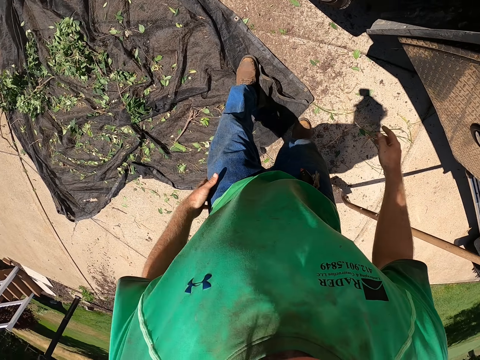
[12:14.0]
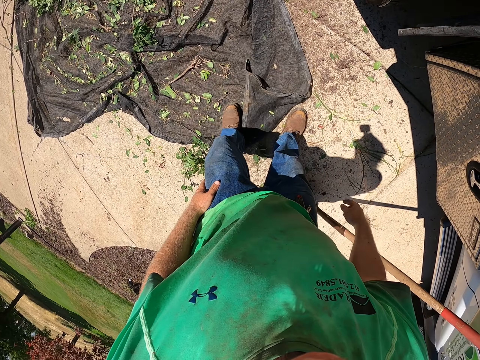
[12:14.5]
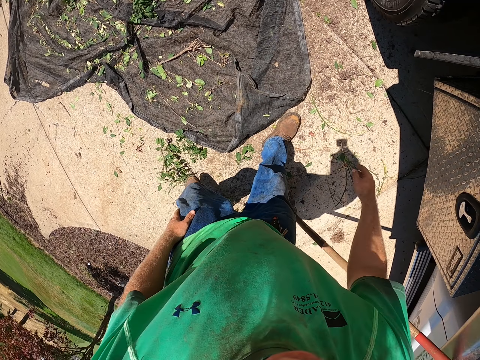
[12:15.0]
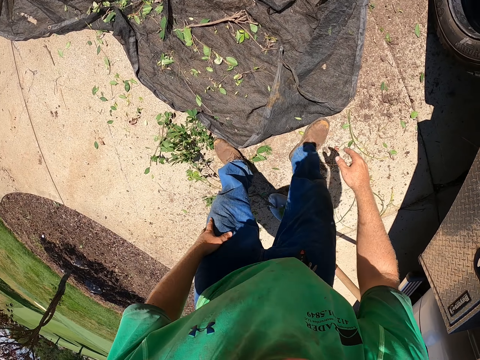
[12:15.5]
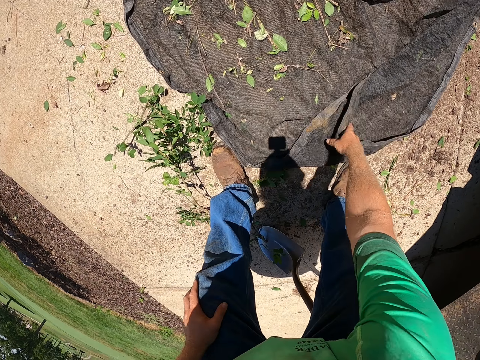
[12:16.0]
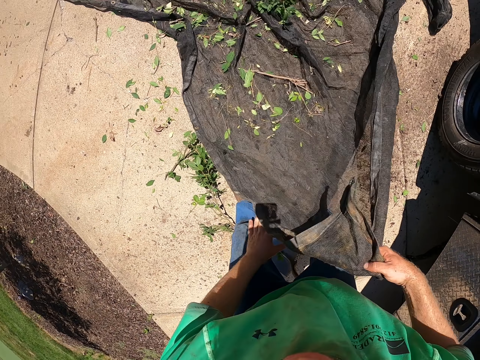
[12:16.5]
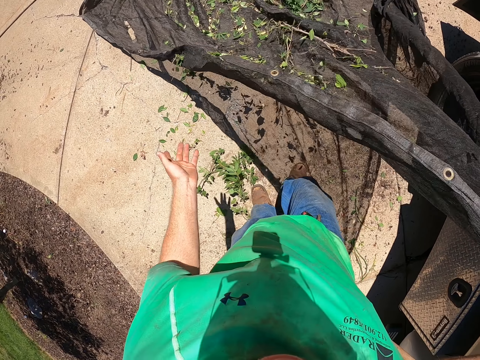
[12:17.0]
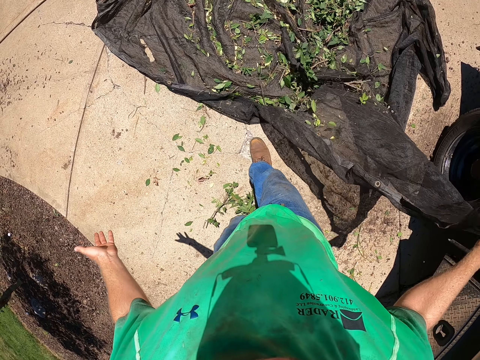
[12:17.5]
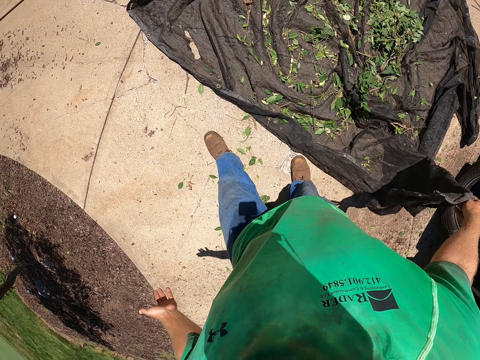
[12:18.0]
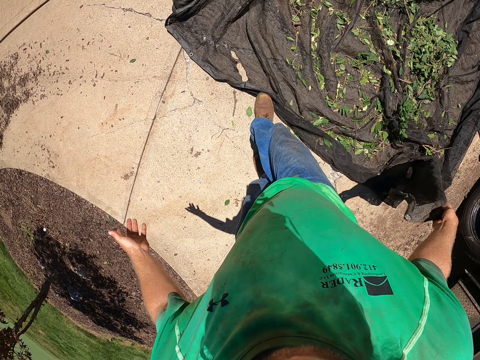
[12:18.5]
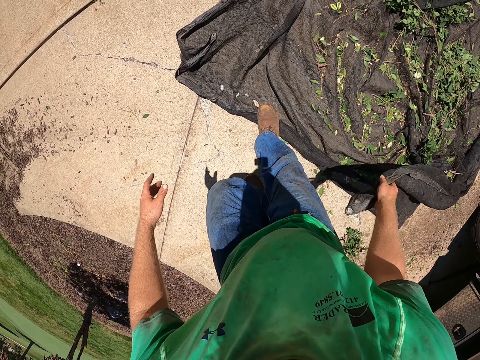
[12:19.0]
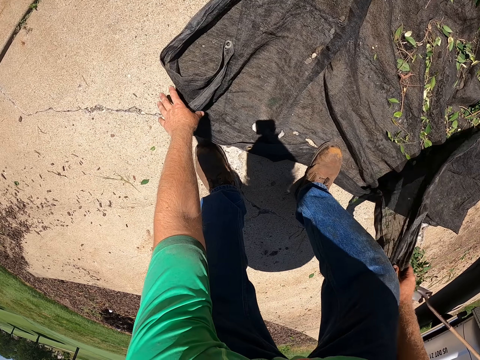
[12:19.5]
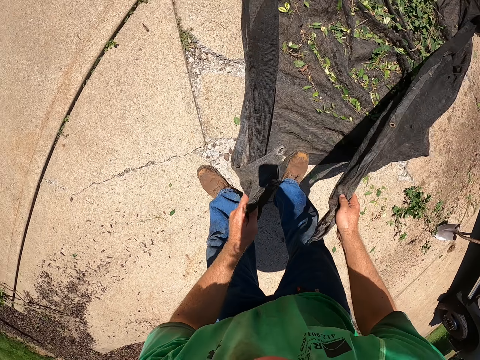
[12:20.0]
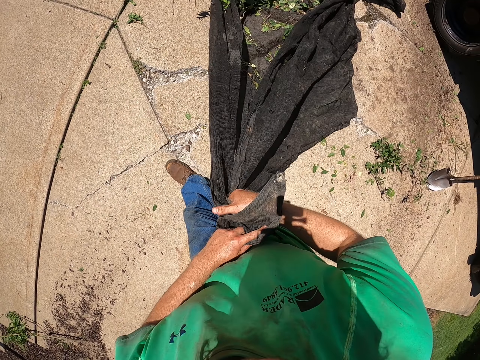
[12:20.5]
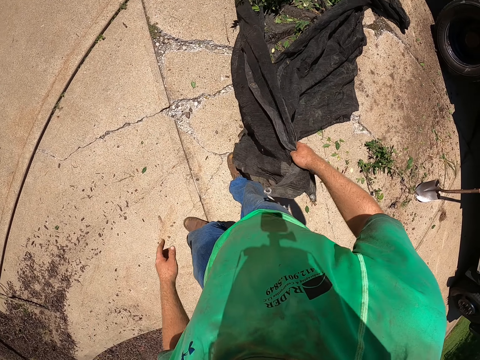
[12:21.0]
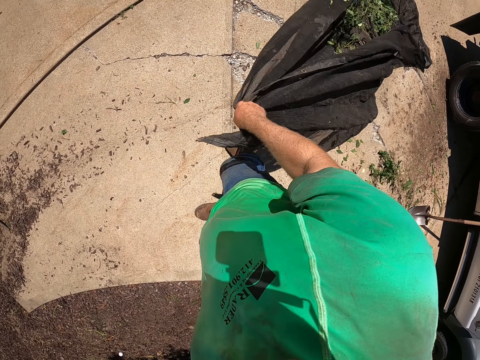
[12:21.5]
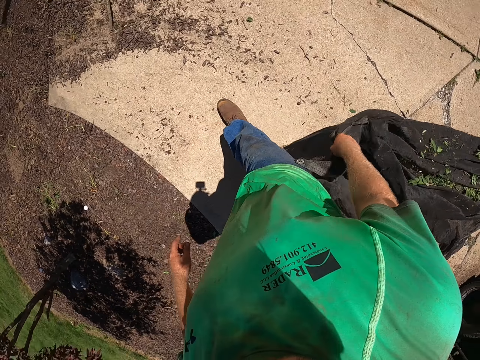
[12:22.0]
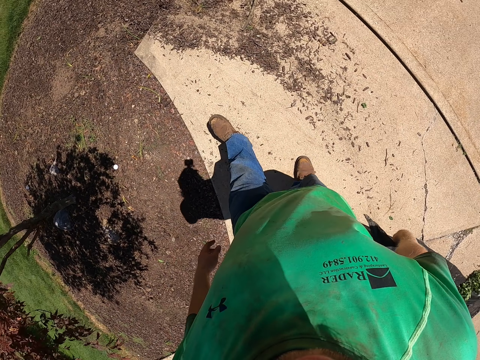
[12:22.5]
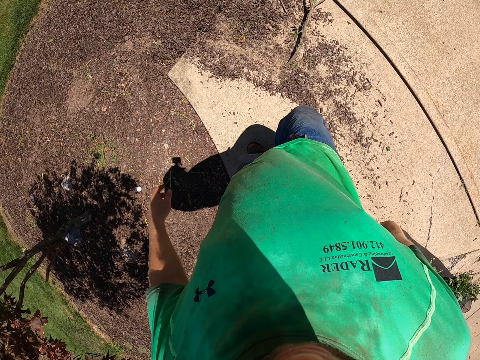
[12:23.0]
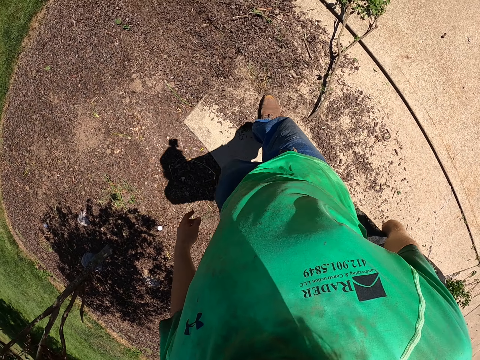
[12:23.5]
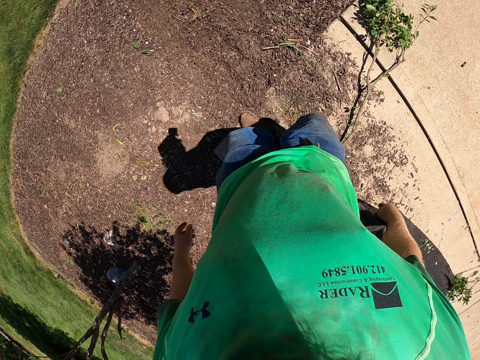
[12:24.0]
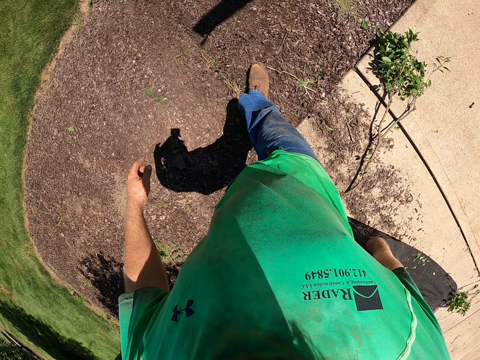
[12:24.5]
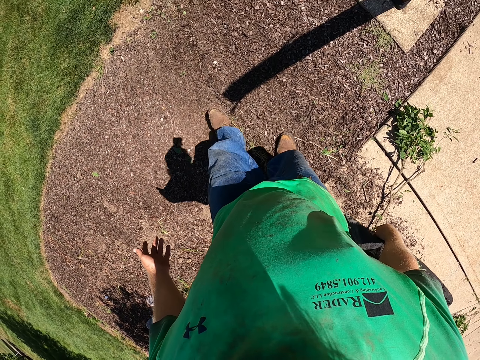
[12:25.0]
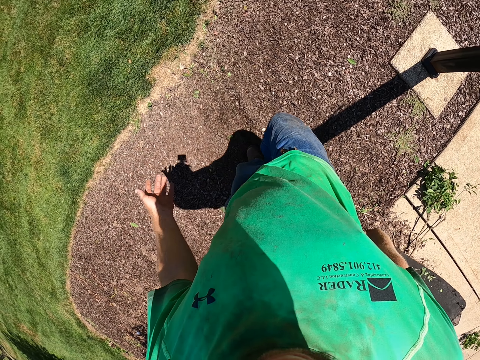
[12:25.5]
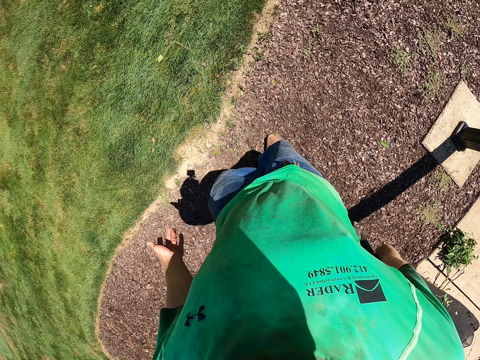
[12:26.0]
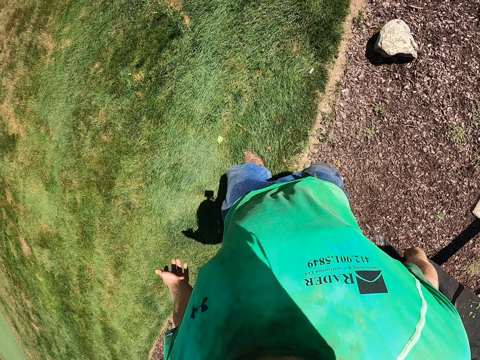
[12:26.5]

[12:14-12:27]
The camera wearer picks up the net bag from the ground with his right hand. He picks up the net bag from the ground with his left hand. He drags the net bag on the ground with his right hand. He walks.

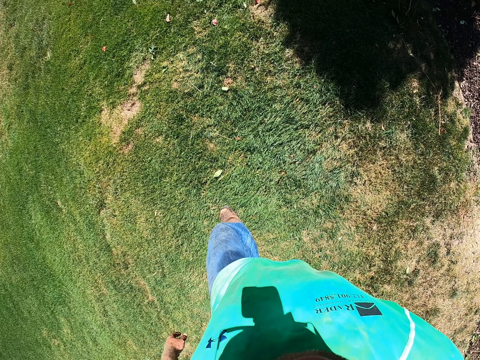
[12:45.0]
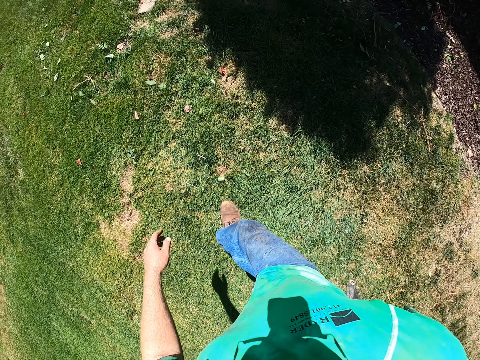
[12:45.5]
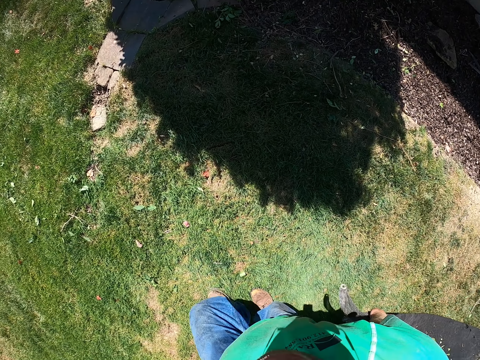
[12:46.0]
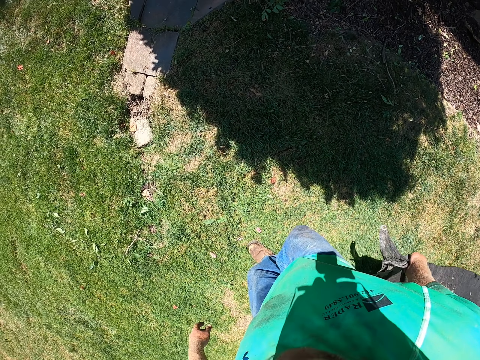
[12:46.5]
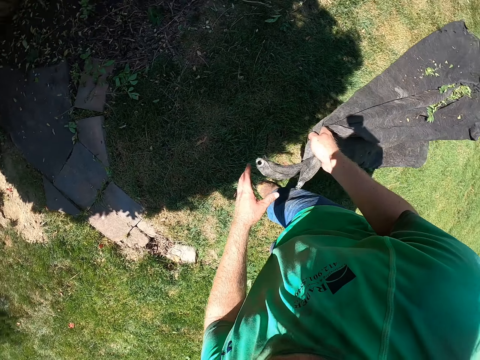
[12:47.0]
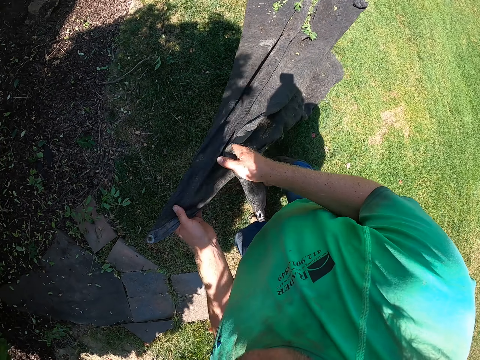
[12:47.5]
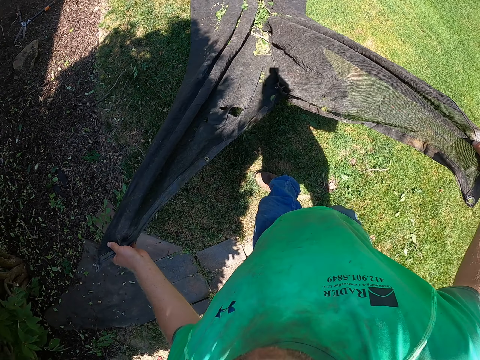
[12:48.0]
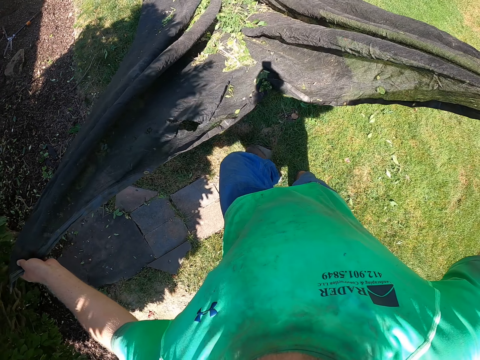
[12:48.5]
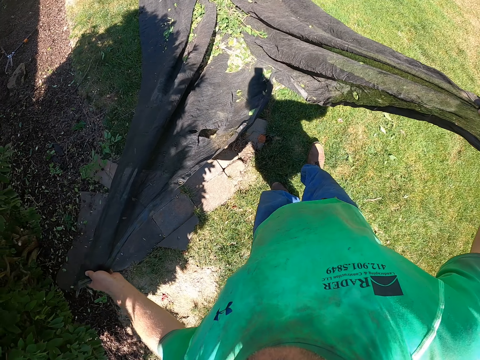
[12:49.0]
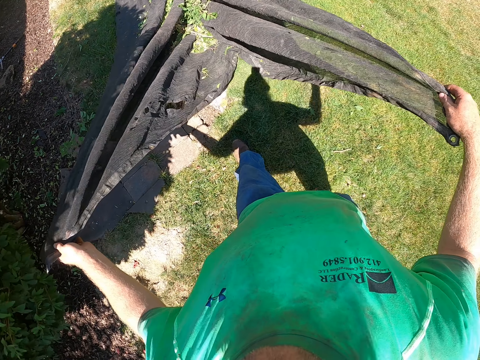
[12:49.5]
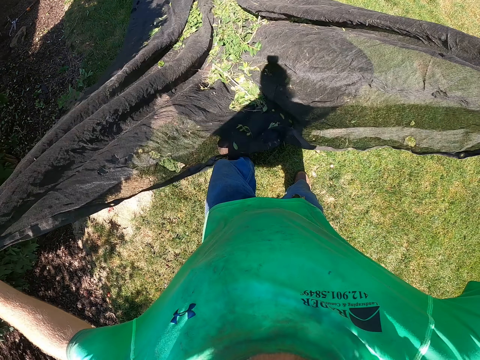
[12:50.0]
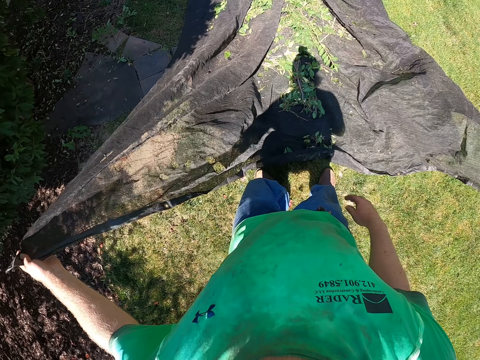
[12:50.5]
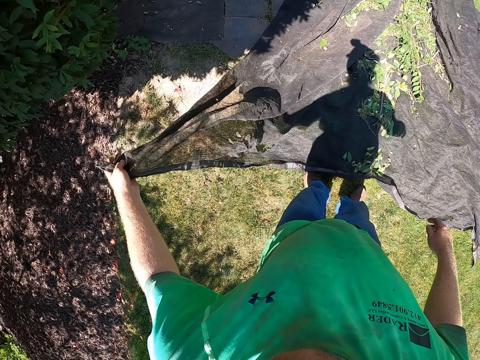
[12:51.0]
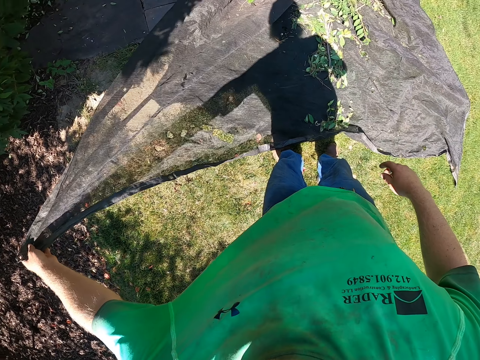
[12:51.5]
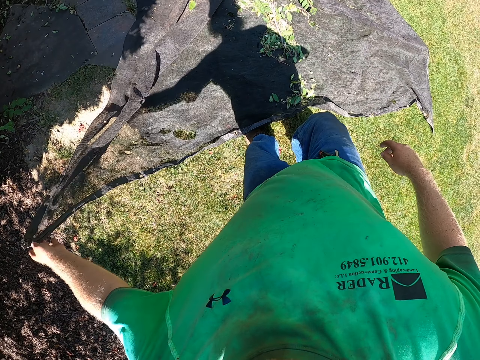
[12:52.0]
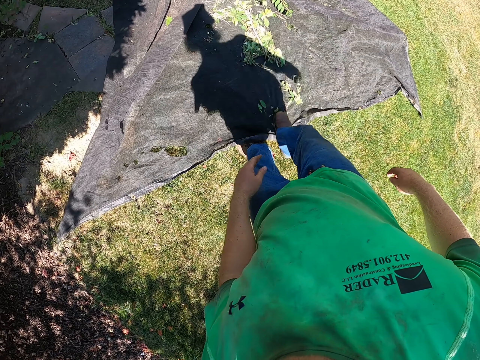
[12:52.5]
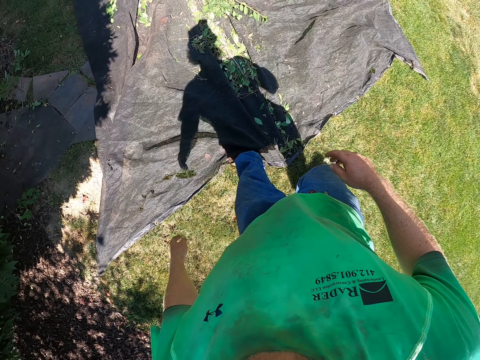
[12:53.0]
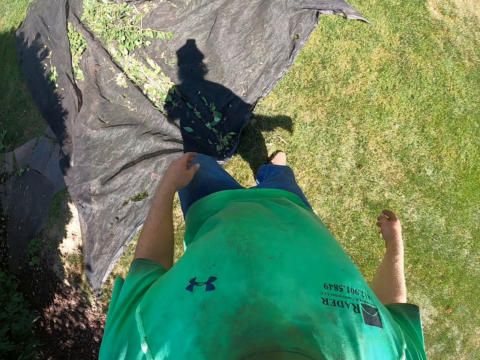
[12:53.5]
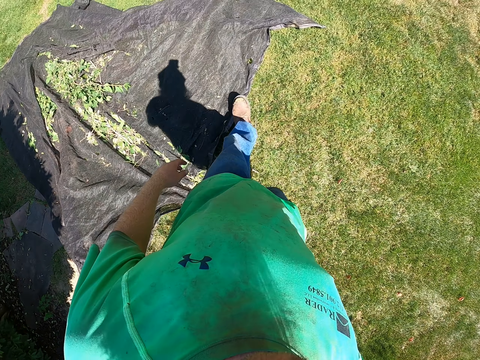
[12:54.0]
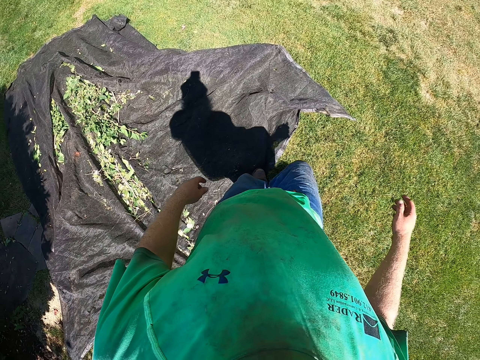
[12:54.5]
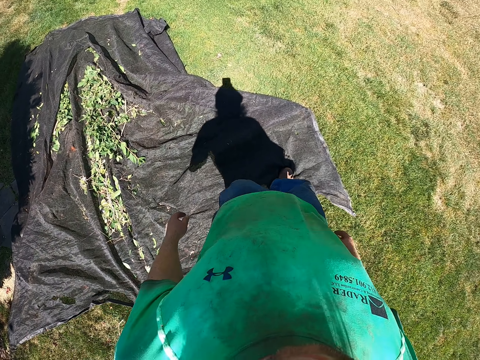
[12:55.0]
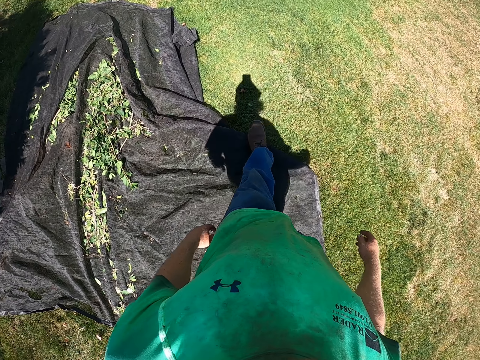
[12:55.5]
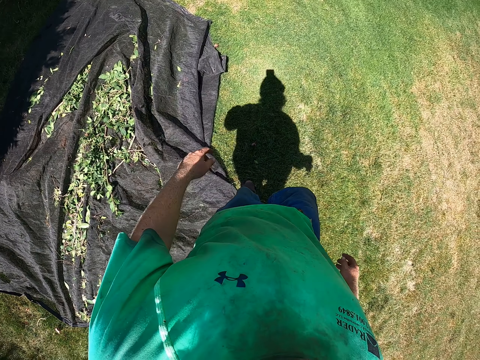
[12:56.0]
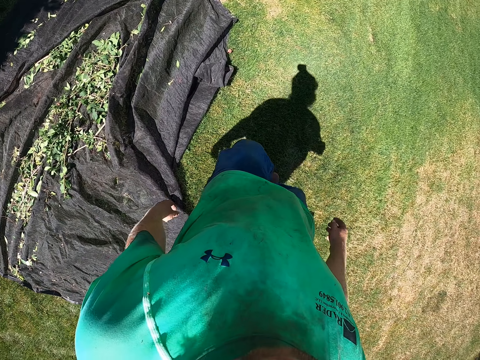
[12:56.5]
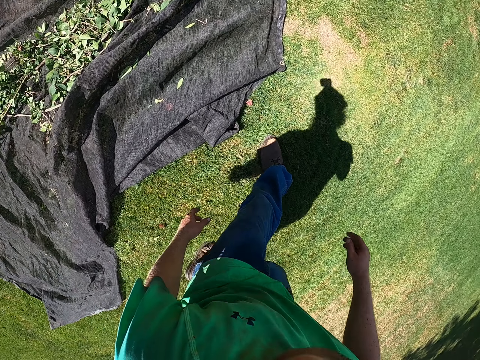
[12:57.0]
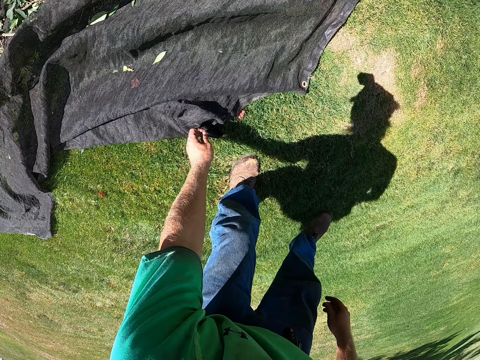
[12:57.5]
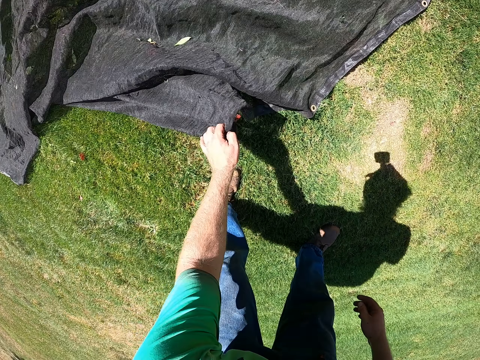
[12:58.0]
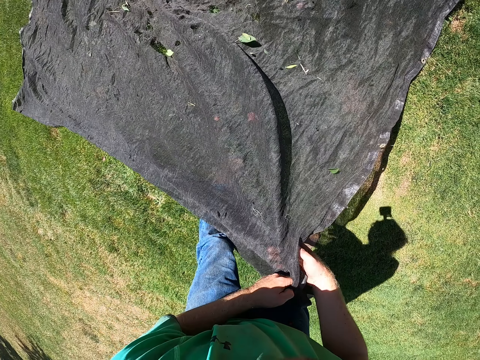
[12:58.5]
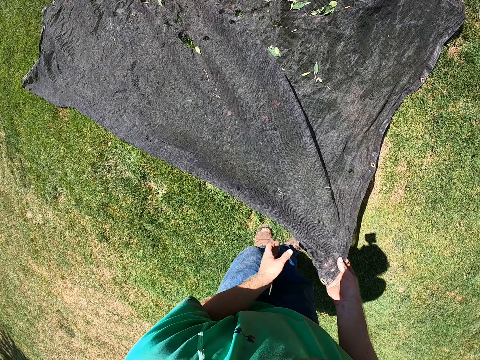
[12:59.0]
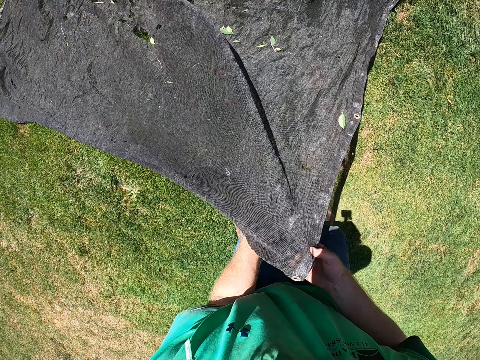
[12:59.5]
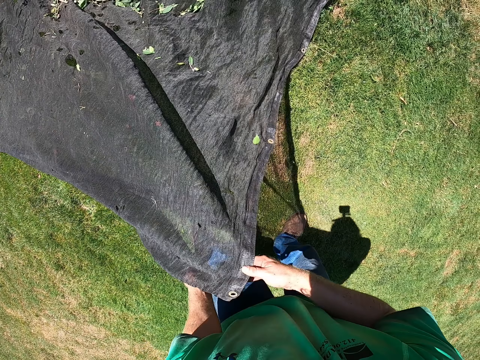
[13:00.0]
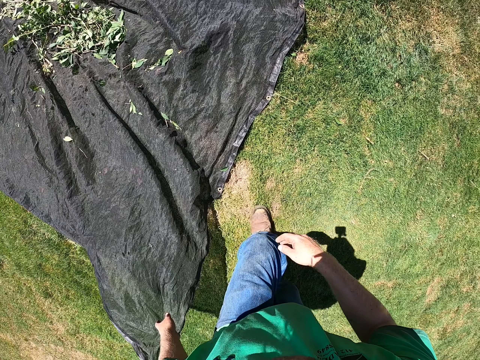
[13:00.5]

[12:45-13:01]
The camera wearer spreads the net bag on the ground with both hands. He picks up the net bag from the ground with his left hand. He spreads the net bag on the ground with his left hand. He spreads the net bag on the ground with both hands.
